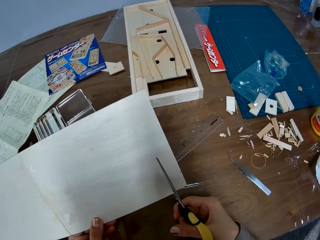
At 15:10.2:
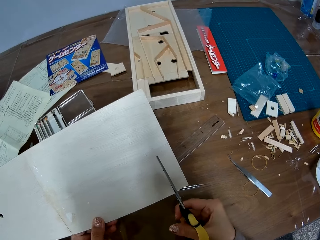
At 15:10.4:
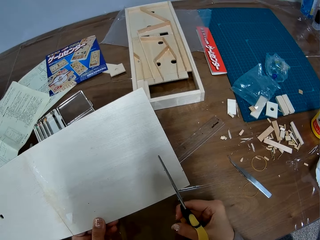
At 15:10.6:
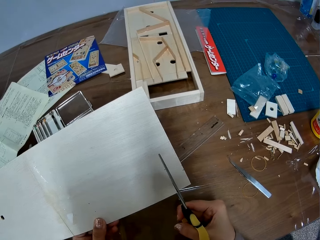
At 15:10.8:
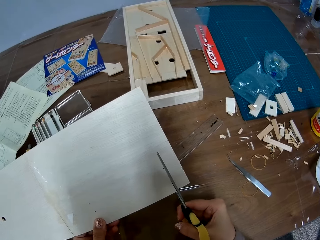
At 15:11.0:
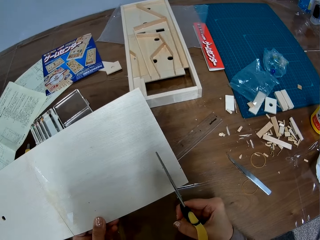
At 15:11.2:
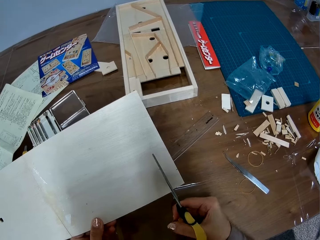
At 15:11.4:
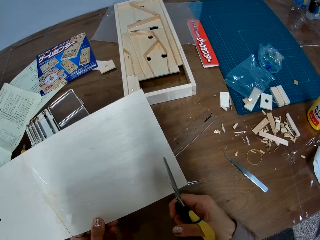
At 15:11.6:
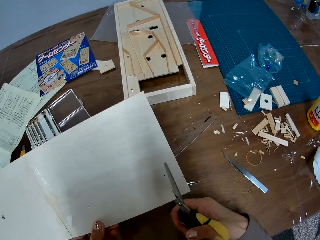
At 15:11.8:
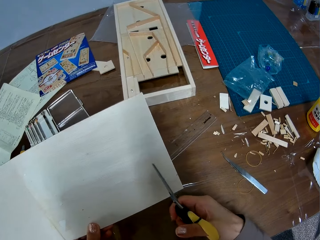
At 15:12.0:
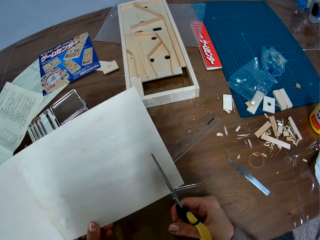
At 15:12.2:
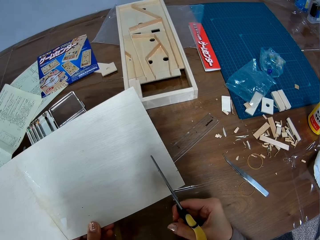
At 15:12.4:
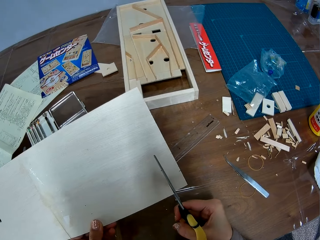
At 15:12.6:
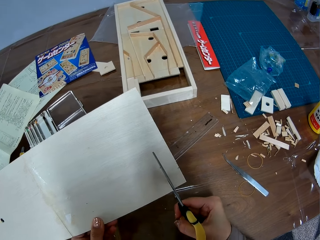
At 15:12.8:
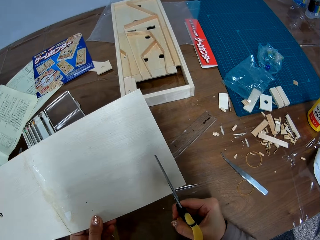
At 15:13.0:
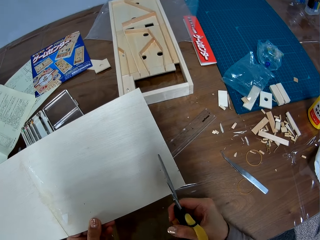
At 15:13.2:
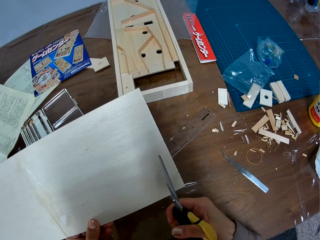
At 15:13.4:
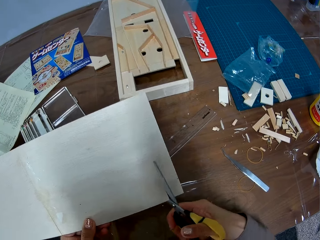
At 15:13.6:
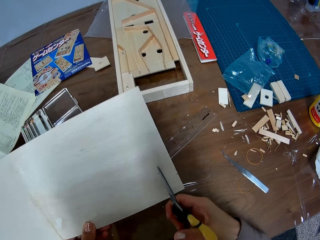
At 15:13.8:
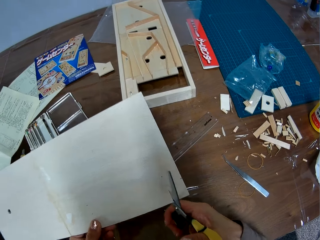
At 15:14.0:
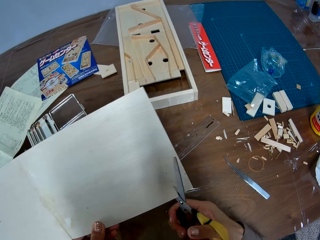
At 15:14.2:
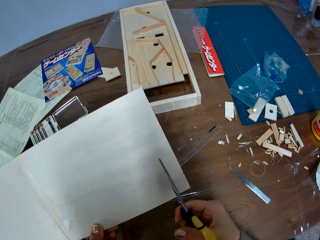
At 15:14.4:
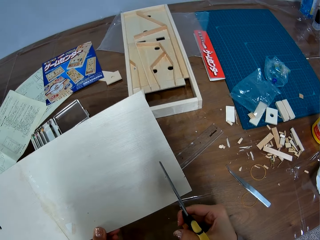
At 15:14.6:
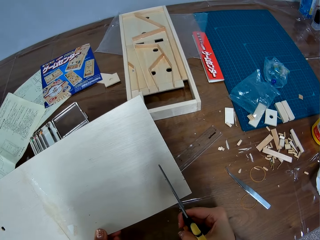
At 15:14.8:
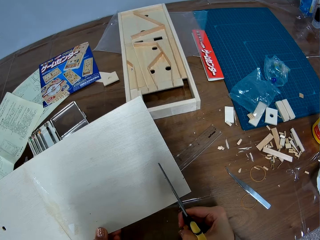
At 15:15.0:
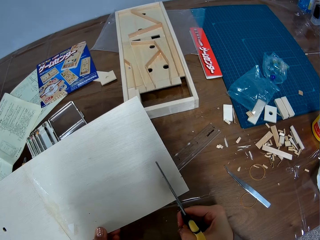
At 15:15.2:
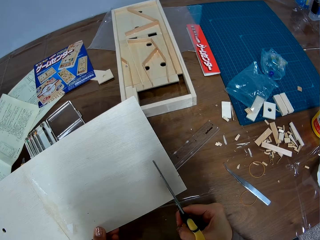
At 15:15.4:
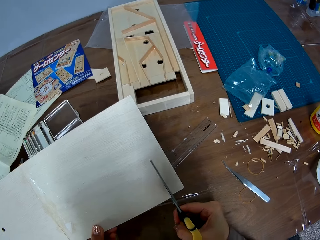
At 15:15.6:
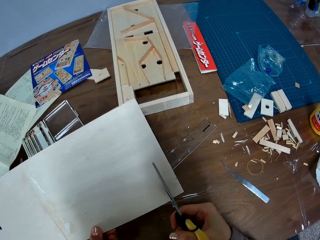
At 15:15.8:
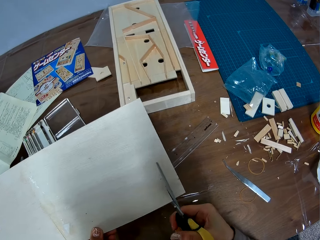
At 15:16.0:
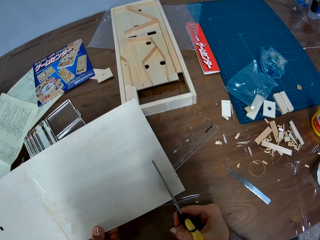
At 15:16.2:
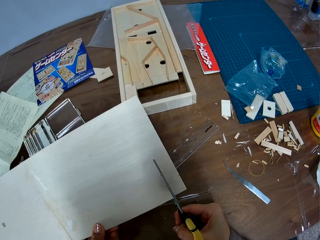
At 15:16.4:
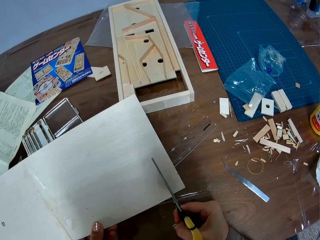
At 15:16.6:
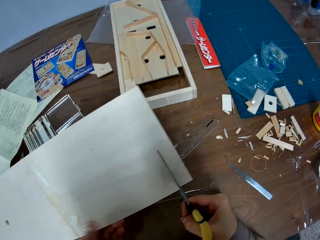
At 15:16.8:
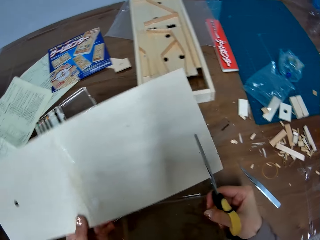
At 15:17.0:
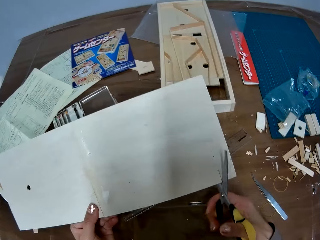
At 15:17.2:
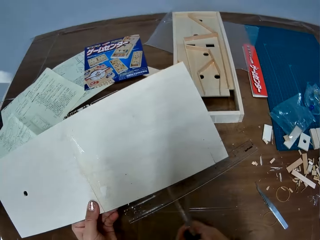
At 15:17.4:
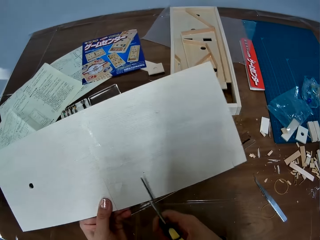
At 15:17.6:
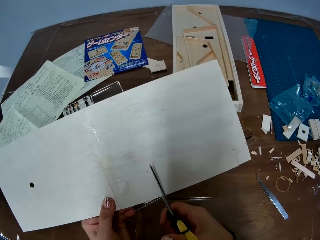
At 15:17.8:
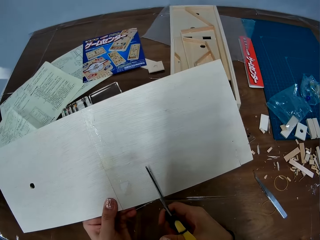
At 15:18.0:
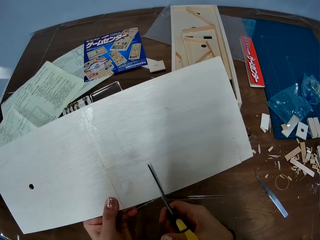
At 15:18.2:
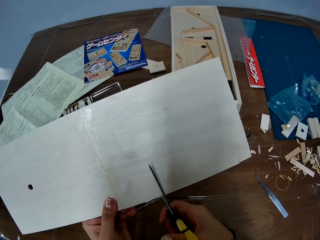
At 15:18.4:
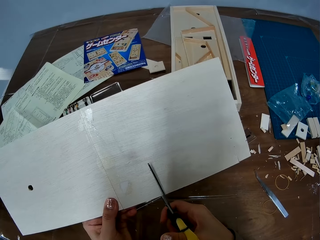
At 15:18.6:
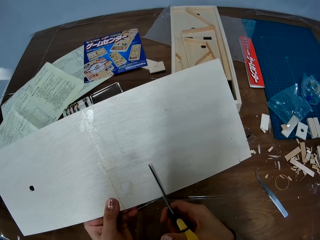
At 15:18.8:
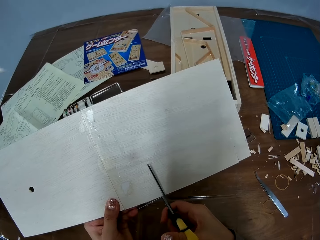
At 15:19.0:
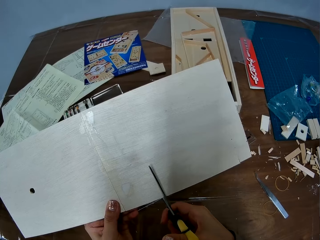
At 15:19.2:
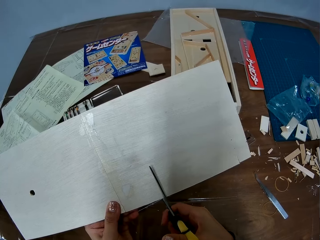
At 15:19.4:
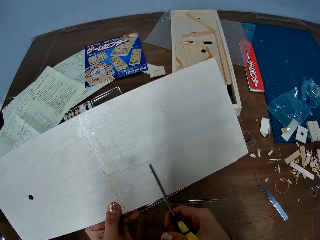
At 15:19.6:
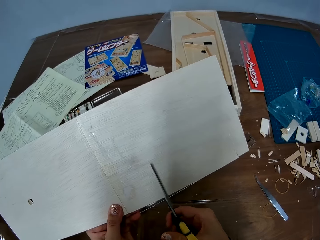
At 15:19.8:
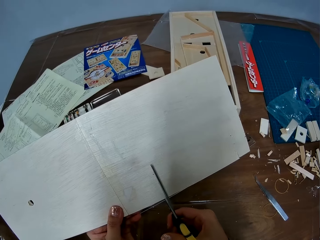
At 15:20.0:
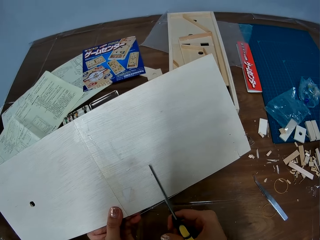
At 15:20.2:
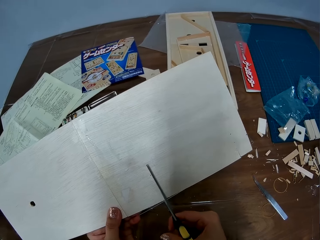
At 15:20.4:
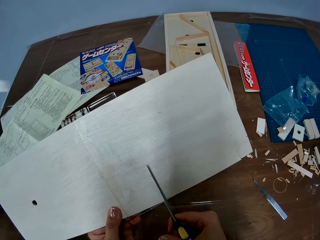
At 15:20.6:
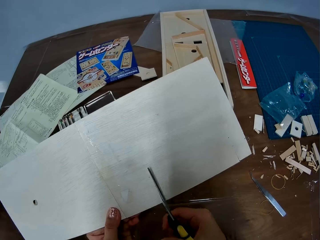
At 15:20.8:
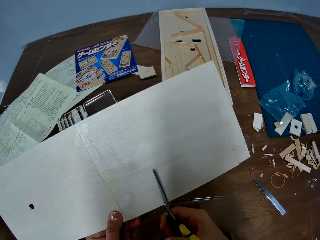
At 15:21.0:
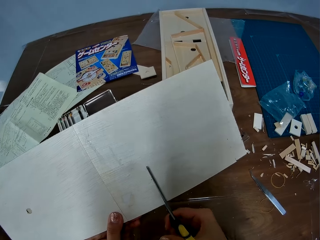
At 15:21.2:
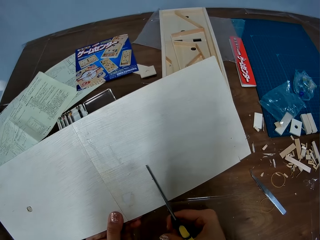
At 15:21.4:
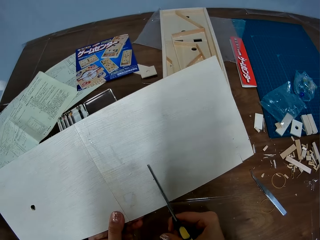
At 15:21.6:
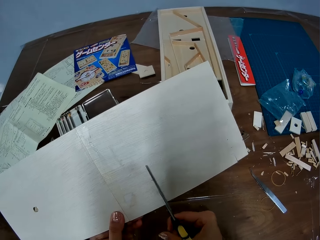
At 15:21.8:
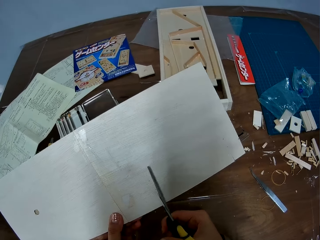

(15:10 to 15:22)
The camera wearer cuts the piece of wood with the pair of scissors.

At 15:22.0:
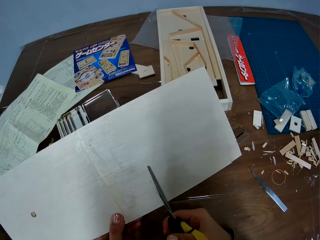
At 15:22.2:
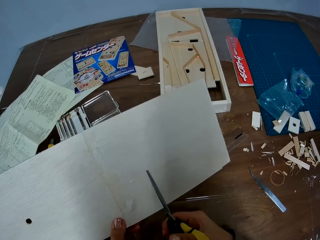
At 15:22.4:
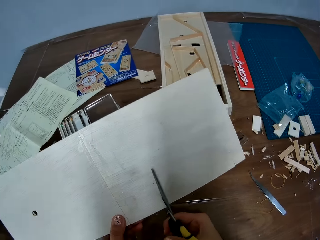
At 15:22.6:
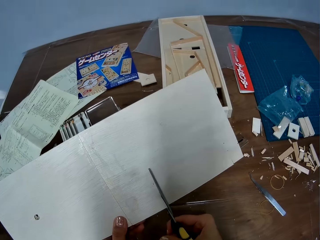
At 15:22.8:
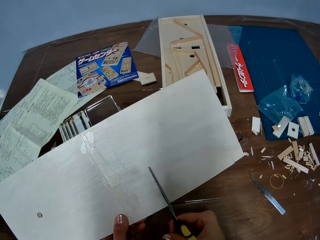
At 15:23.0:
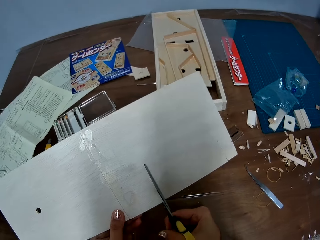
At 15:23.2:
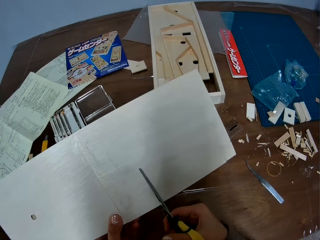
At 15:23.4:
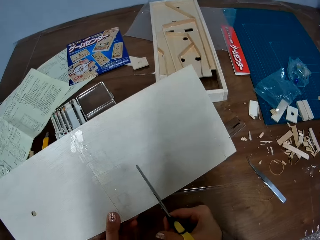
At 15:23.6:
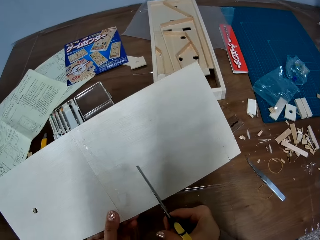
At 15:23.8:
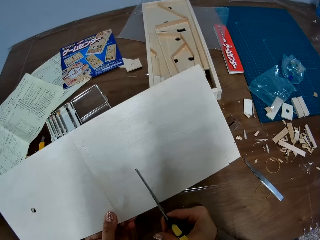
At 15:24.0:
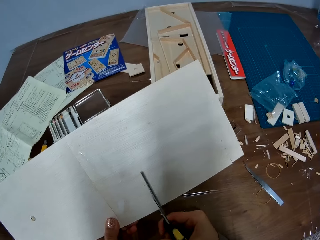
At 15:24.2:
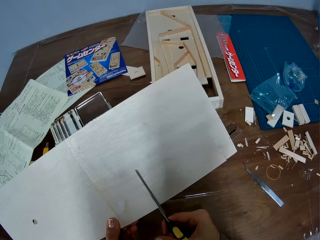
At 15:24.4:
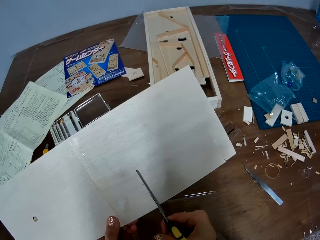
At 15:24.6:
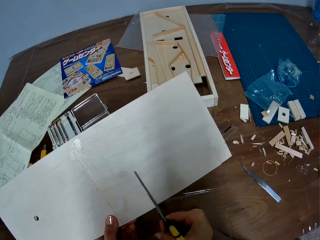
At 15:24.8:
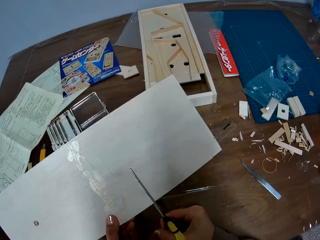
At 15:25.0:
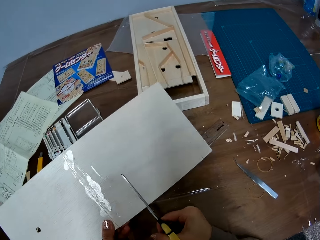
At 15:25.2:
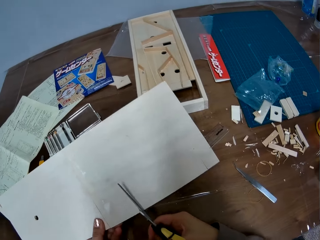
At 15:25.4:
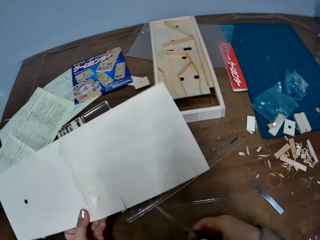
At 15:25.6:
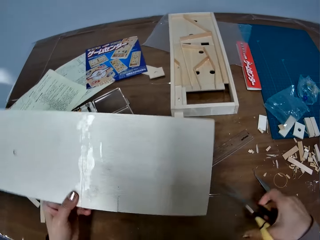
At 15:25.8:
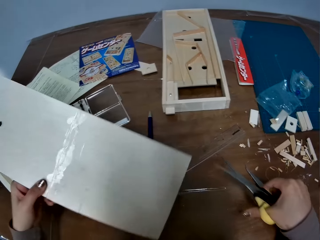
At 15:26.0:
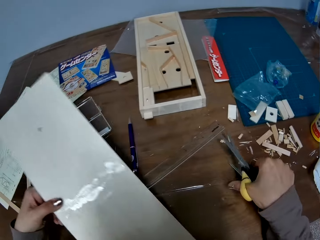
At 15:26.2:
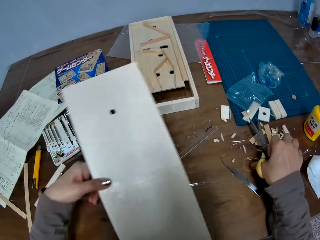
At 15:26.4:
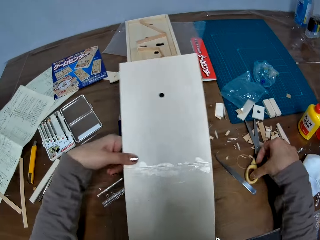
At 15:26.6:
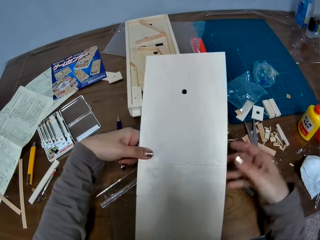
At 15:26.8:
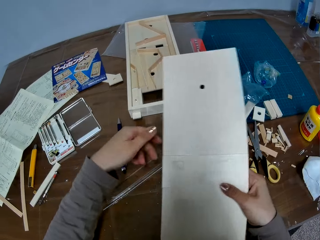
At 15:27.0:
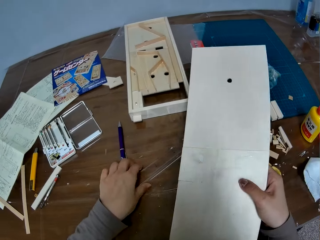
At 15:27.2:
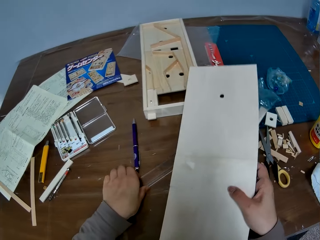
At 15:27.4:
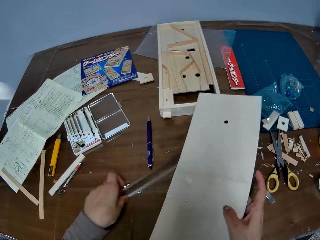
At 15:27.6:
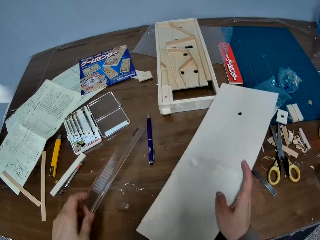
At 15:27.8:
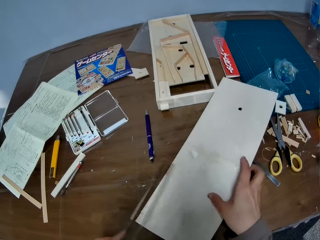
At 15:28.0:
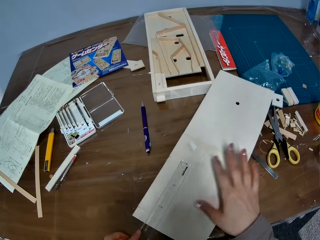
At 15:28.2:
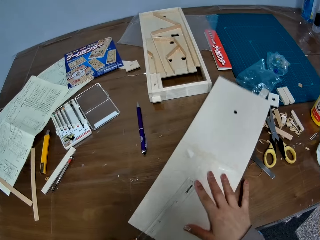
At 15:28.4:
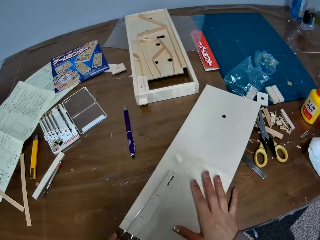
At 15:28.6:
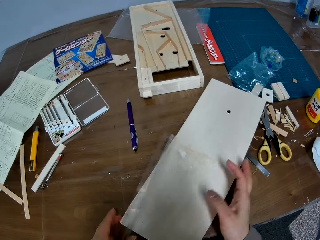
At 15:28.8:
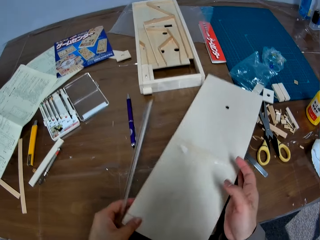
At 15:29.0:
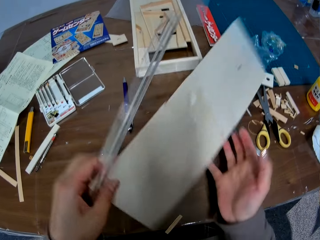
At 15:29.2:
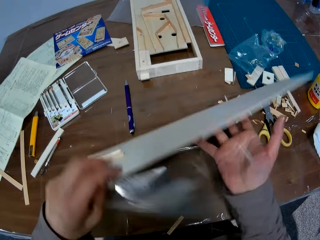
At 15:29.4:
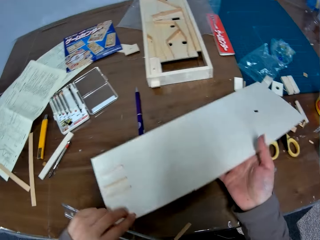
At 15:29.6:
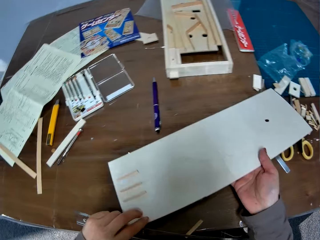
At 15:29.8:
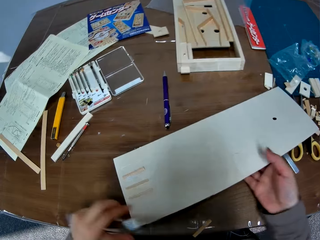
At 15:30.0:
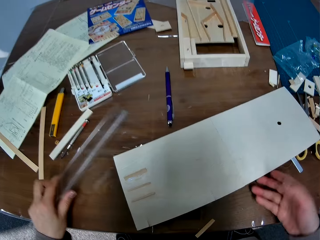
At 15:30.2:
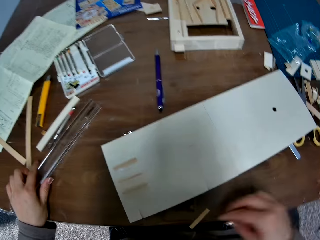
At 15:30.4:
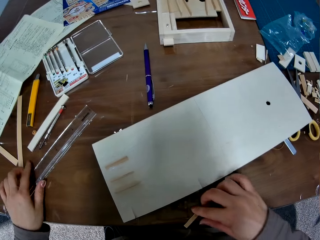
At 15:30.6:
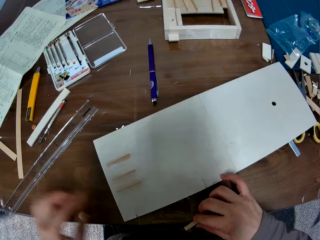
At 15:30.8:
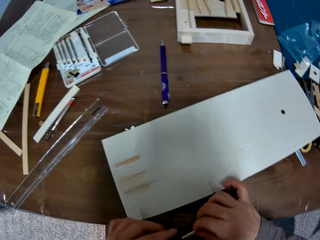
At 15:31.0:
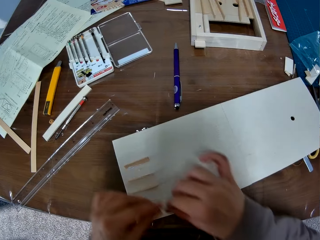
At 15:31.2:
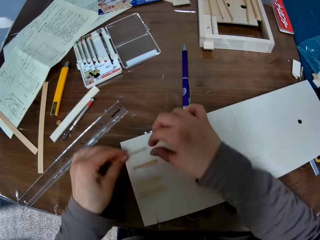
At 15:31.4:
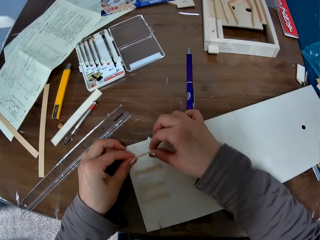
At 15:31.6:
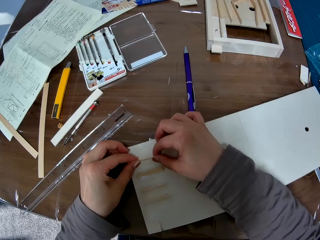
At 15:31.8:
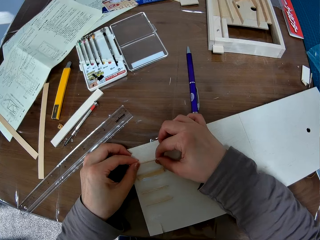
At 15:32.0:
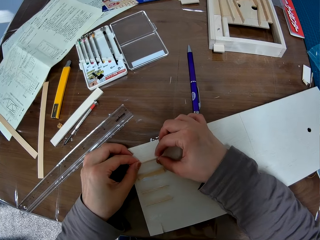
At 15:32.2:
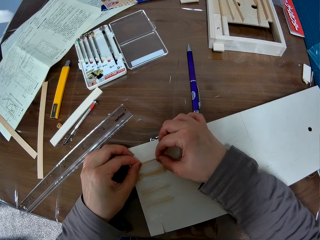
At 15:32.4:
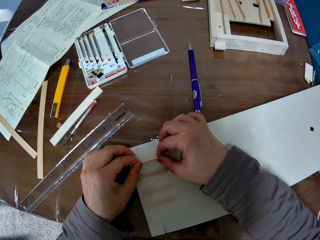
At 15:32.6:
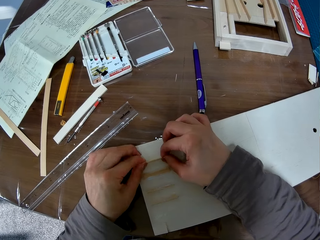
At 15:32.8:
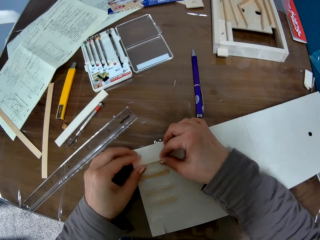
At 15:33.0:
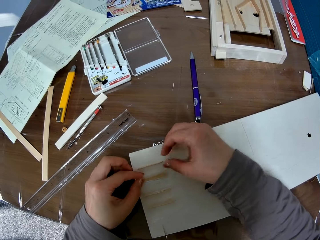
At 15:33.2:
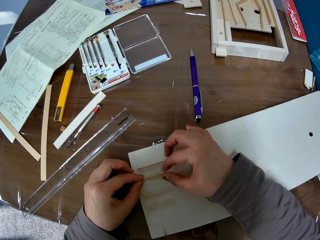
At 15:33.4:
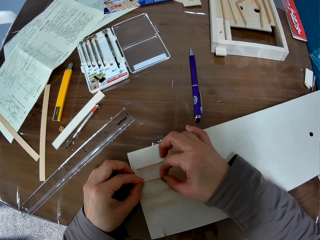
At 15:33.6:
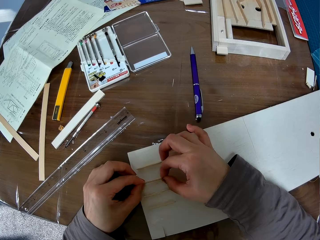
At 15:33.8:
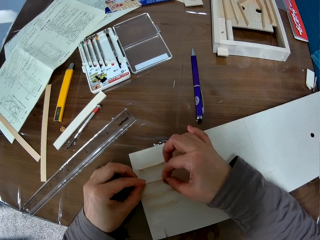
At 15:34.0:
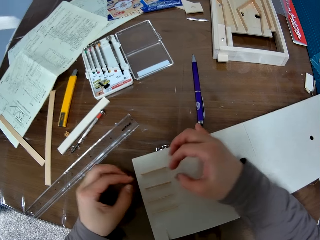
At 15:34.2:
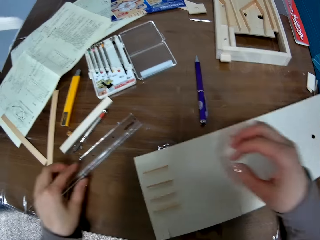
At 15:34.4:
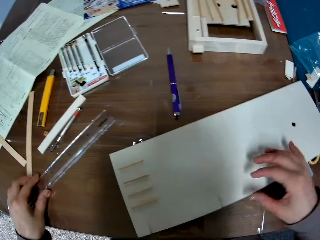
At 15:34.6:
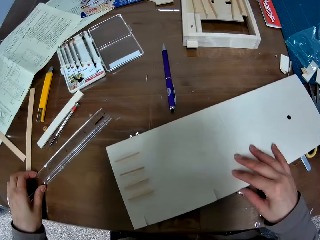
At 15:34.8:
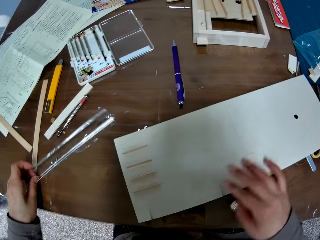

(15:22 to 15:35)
The camera wearer drops the pair of scissors on the table. She picks up the ruler from the table. She drops the piece of wood on the table. She turns the piece of wood around. She drops the ruler on the table. She picks up another piece of wood from the table. She attaches the other piece of wood to the piece of wood. She puts pins on the piece of wood or craft paper. She adjusts the other piece of wood on the piece of wood. She picks up the ruler from the table with her left hand.
